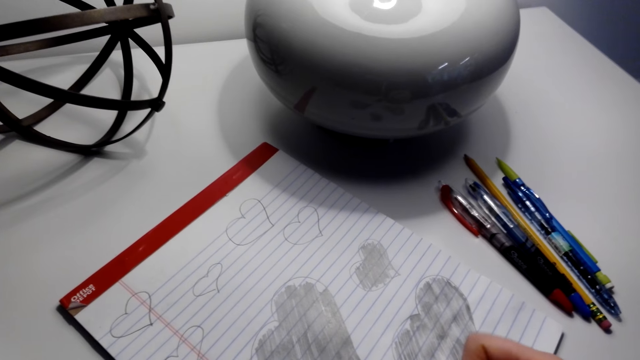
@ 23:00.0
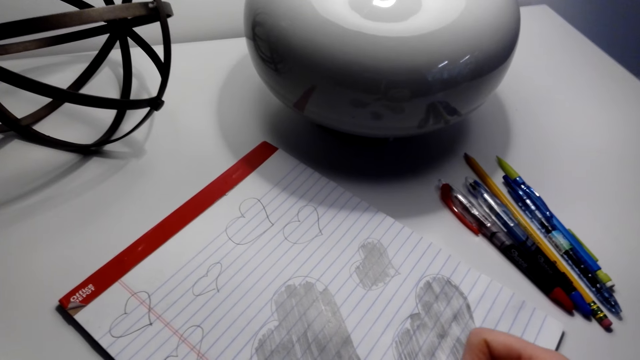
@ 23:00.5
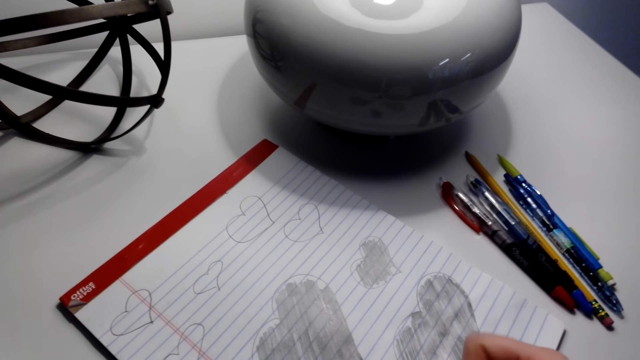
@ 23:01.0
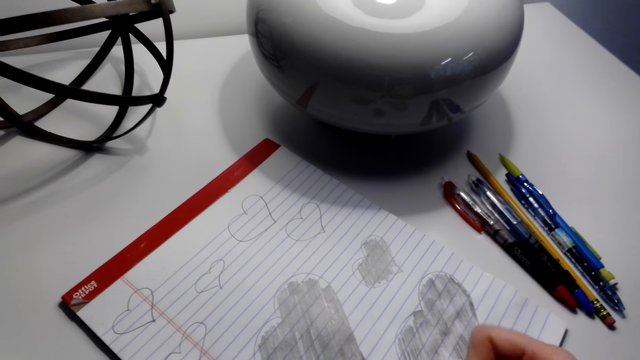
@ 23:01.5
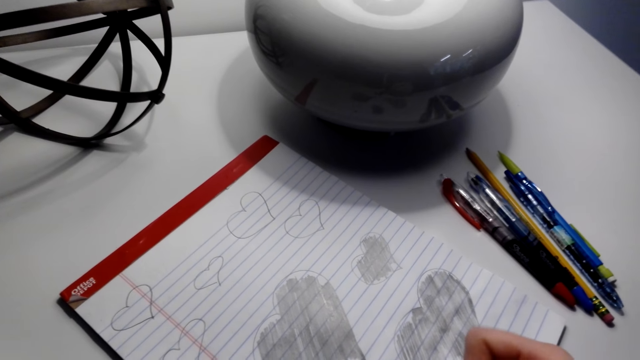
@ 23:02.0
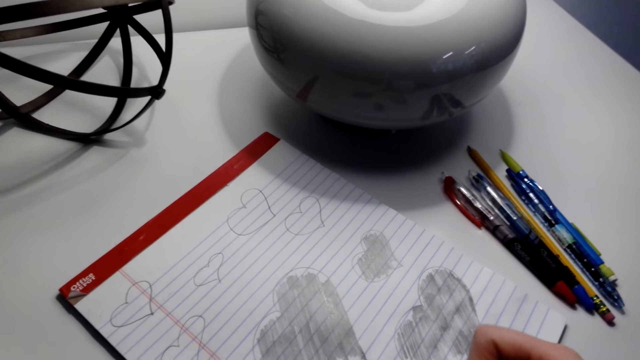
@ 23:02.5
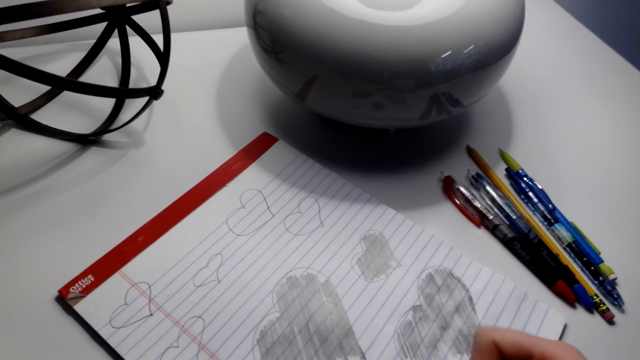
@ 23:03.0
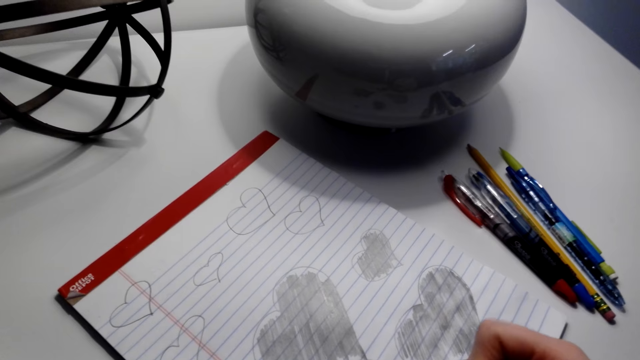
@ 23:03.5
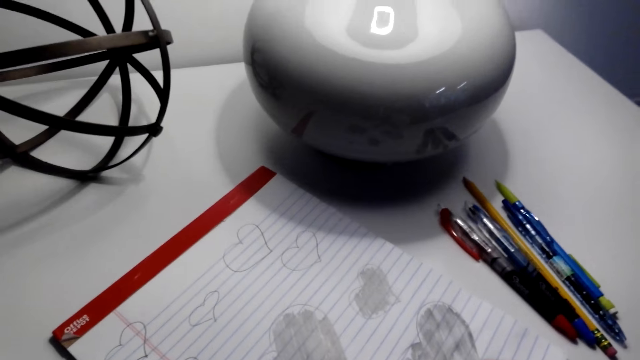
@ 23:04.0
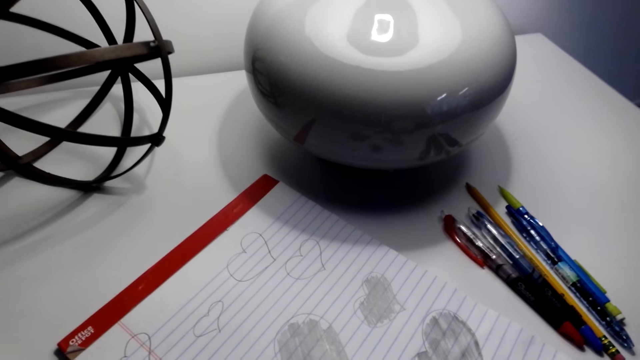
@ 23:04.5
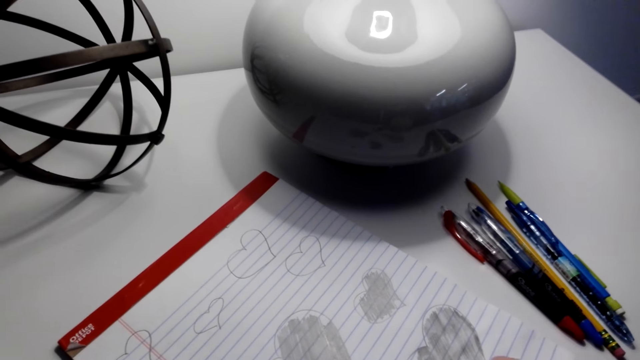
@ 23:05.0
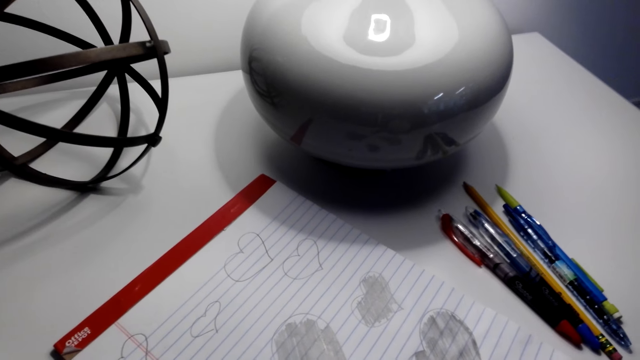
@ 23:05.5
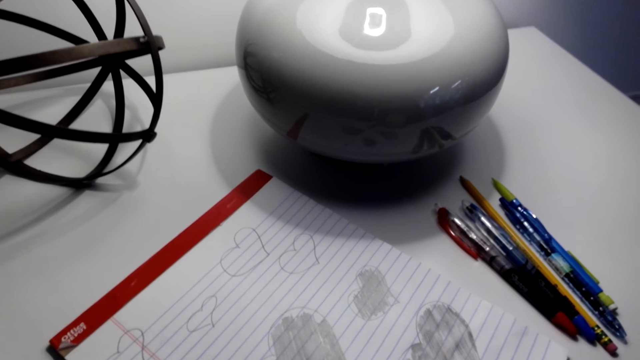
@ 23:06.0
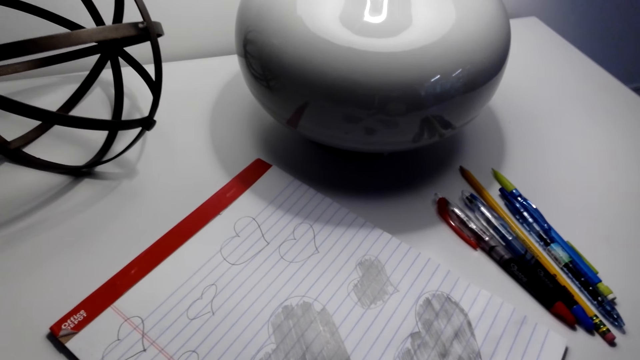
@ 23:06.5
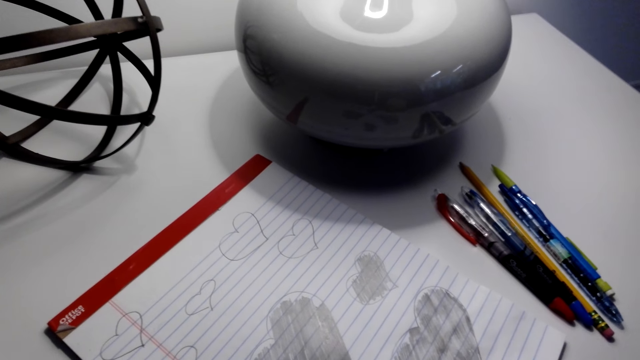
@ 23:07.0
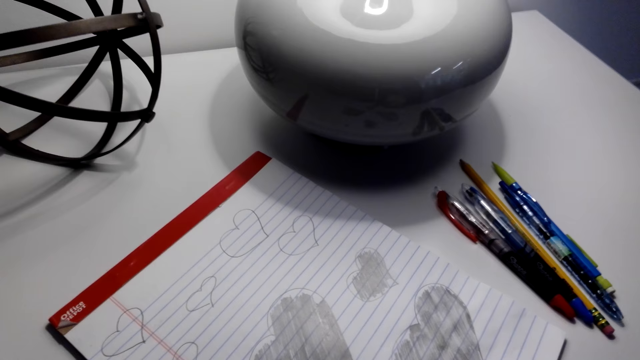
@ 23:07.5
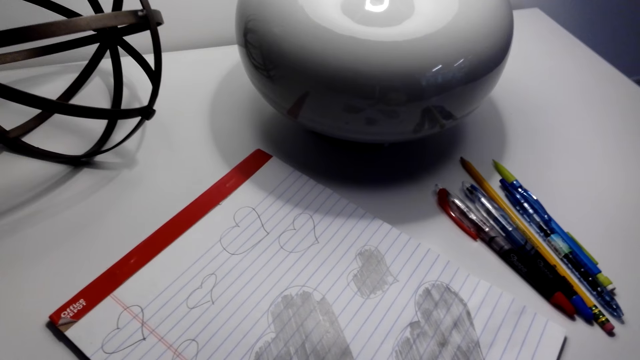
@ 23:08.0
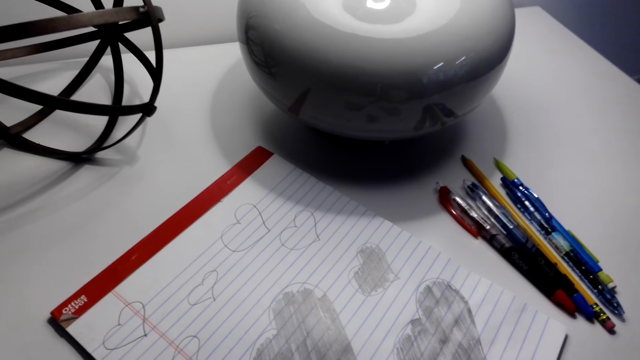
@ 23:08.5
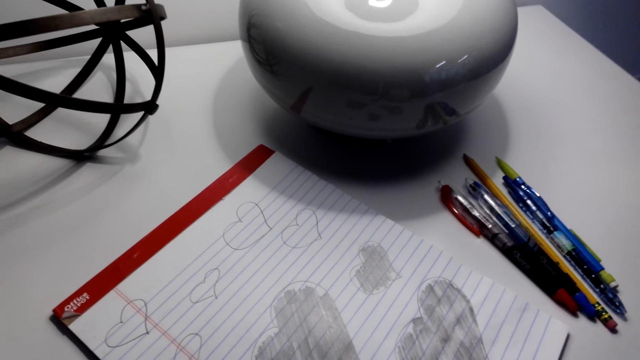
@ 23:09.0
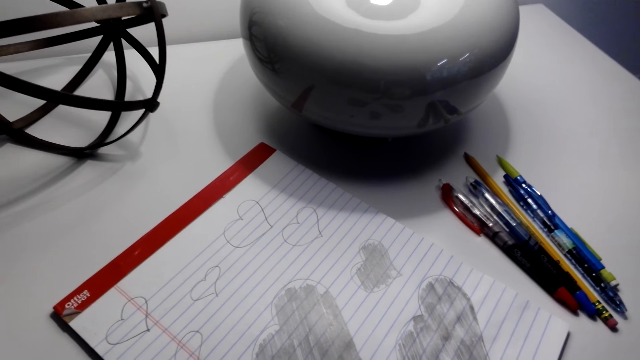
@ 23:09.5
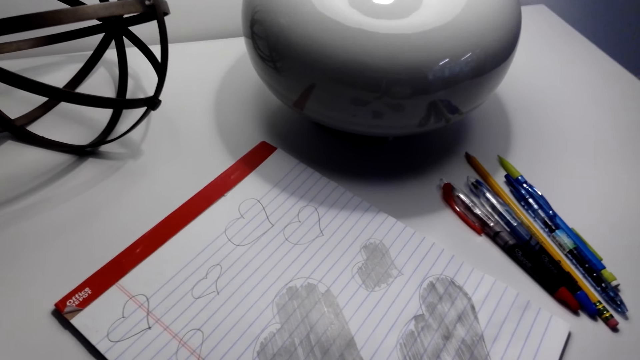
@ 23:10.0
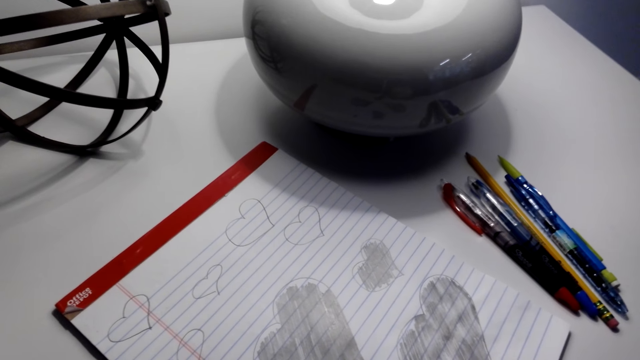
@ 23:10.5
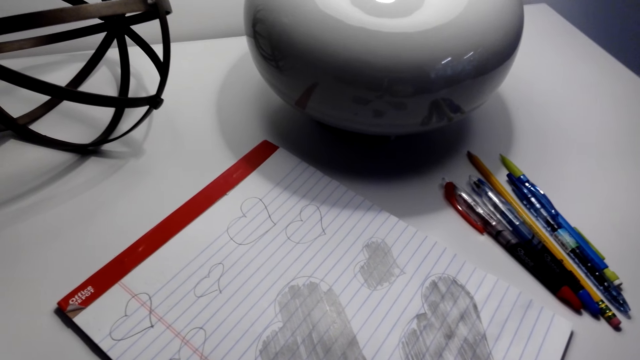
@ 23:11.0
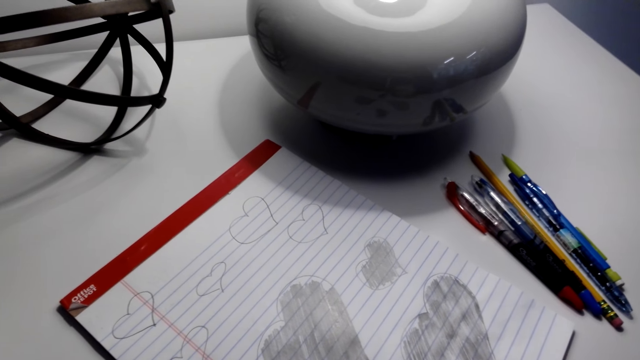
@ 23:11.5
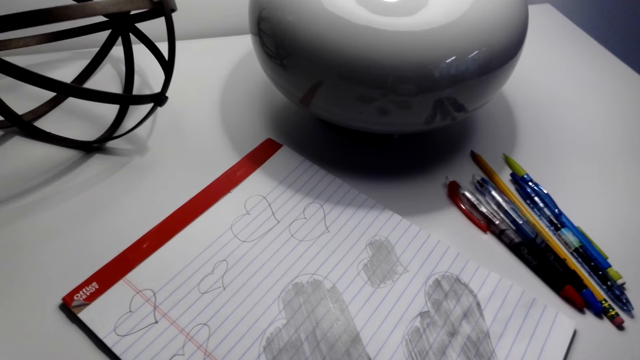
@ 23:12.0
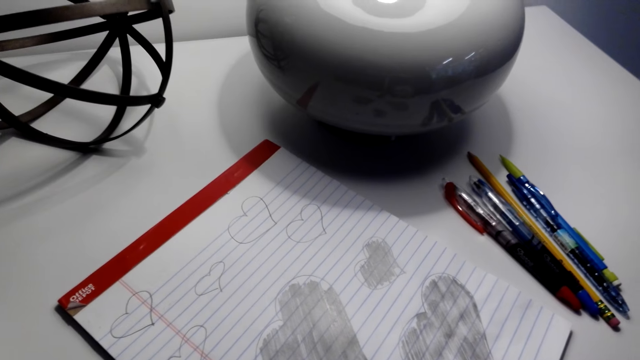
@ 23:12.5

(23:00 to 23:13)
The camera wearer talks with a person through the phone. The person talks with the camera wearer.

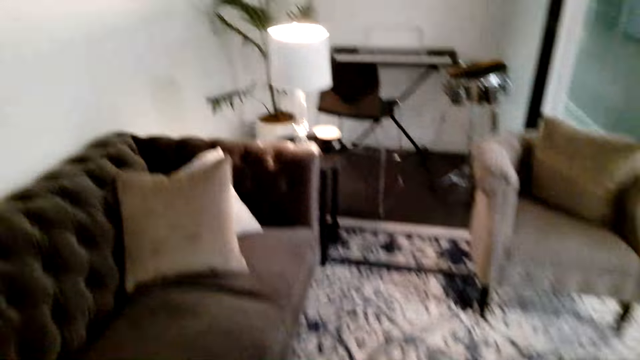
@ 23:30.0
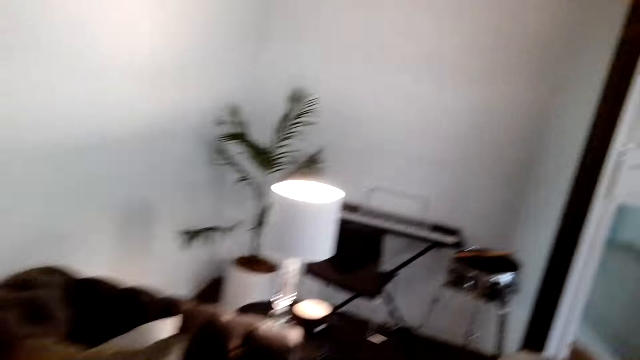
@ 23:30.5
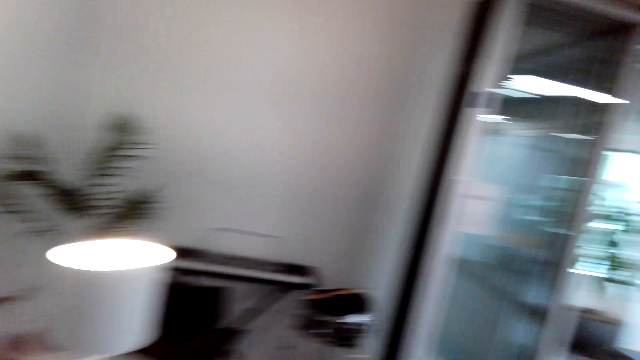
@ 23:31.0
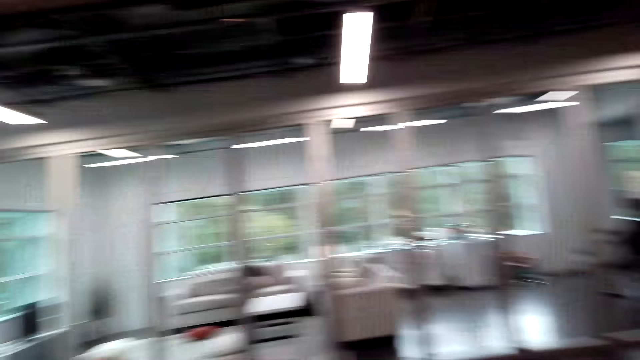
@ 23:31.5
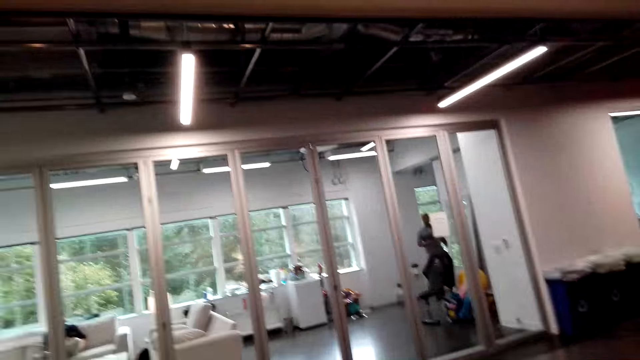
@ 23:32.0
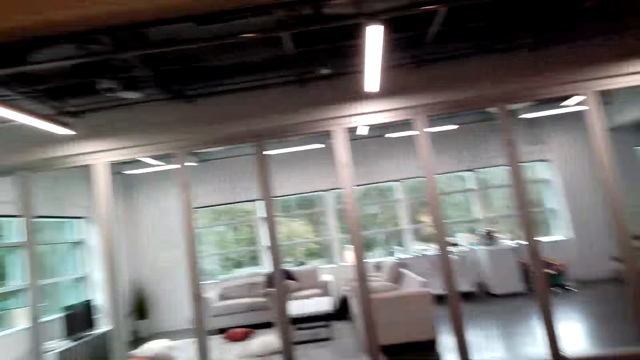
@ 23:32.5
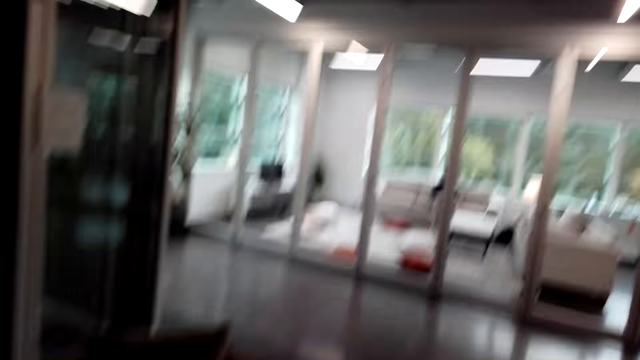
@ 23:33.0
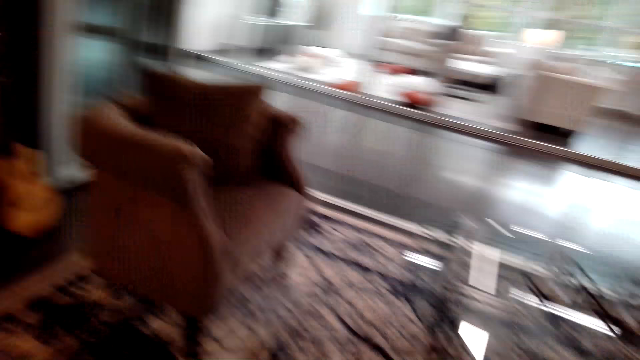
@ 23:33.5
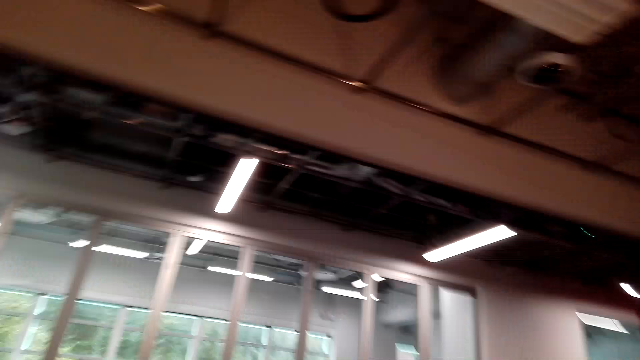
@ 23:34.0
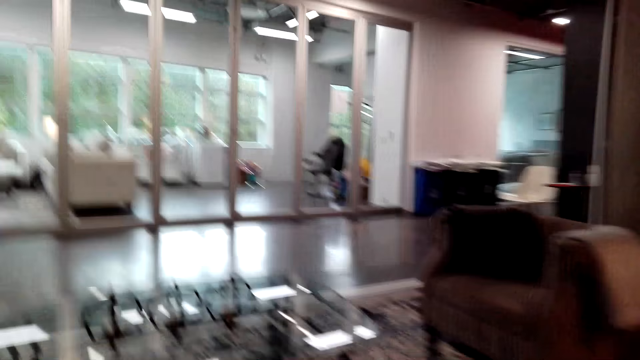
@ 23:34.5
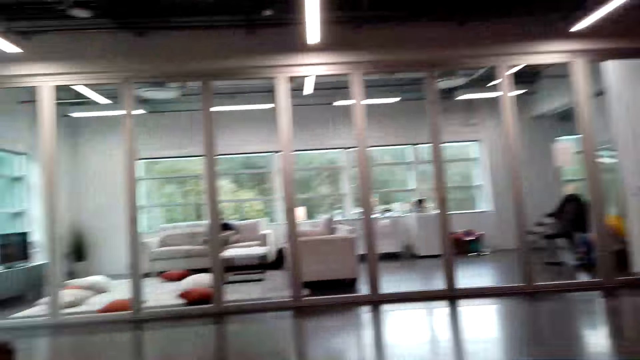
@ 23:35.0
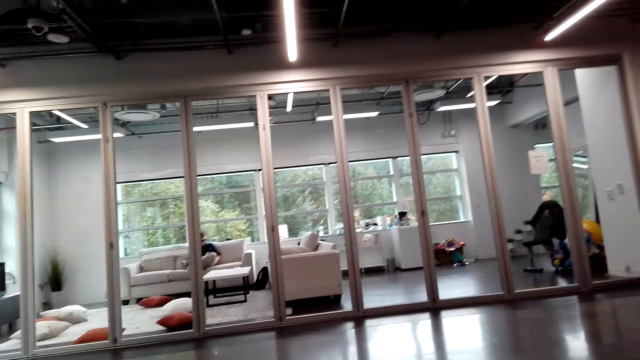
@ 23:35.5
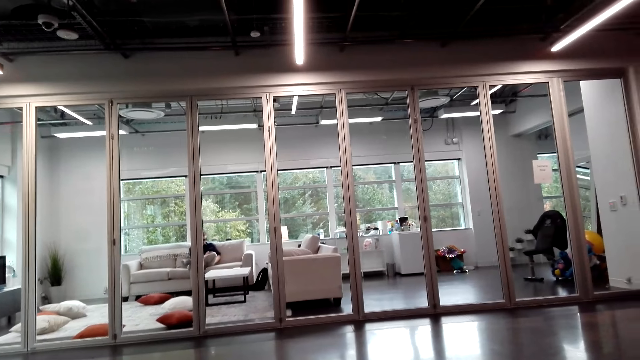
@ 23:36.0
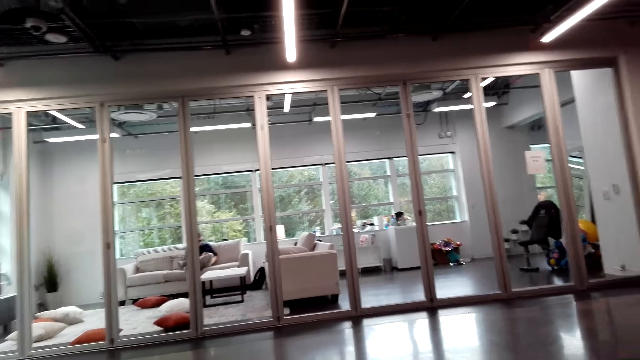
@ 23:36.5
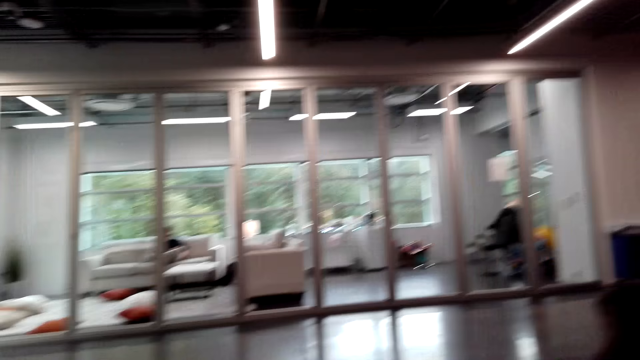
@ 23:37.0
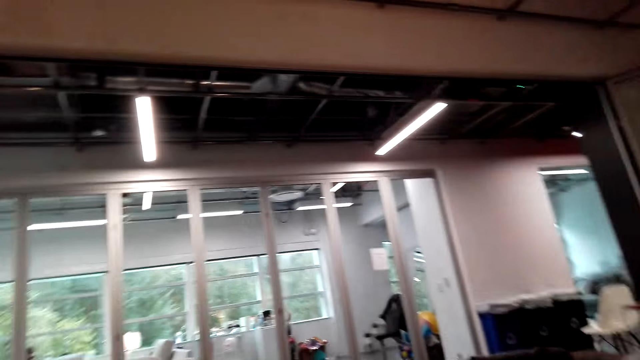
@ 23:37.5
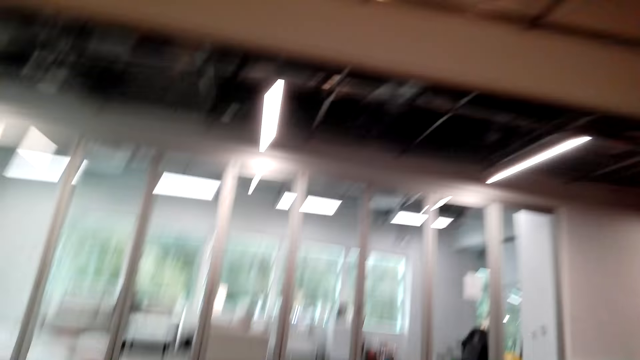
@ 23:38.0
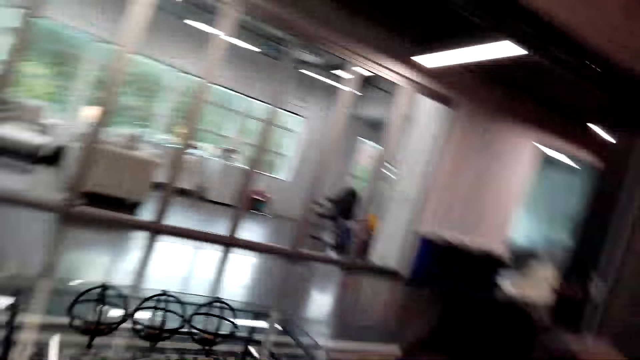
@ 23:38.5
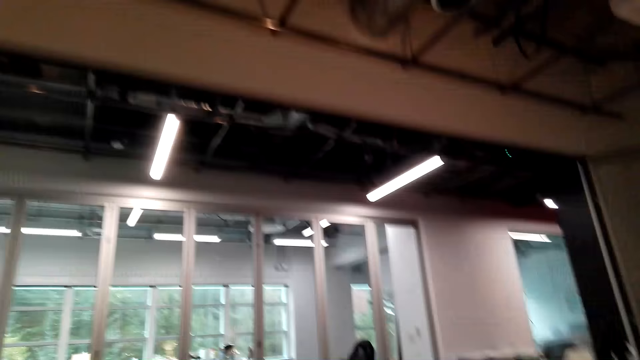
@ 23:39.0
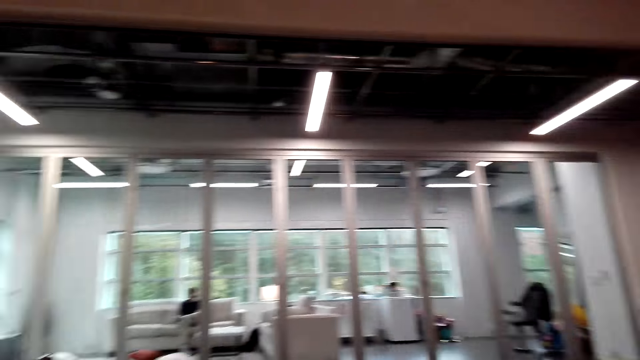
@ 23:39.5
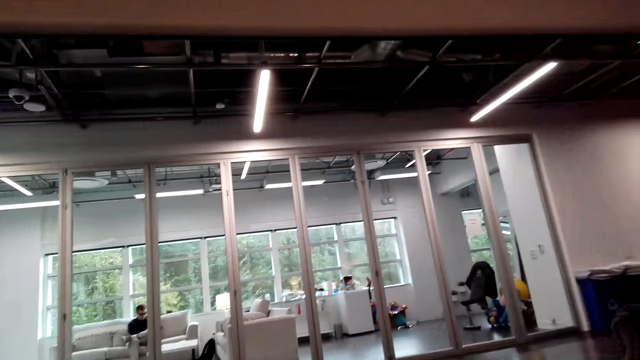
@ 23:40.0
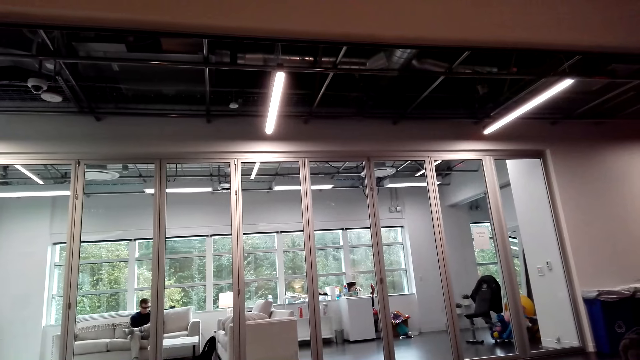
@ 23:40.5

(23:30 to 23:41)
The camera wearer talks with a person through the phone. They breathe. They stare around the house. They talk with the person through the phone.
